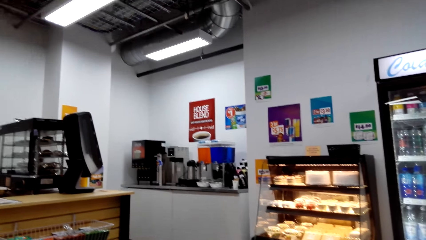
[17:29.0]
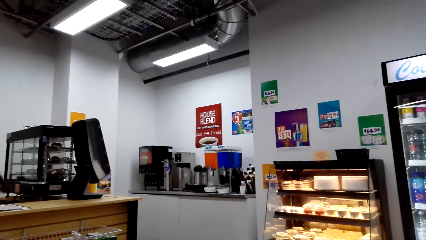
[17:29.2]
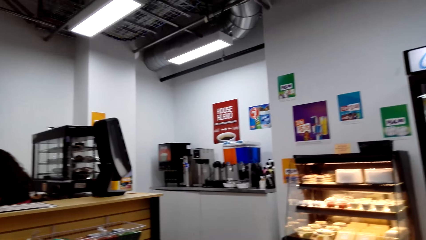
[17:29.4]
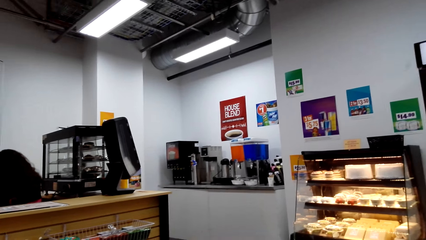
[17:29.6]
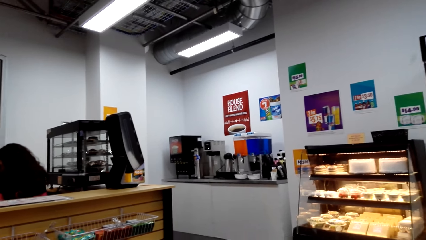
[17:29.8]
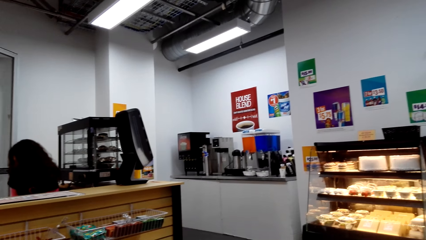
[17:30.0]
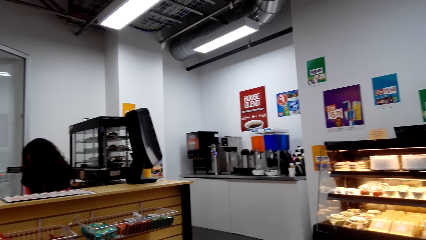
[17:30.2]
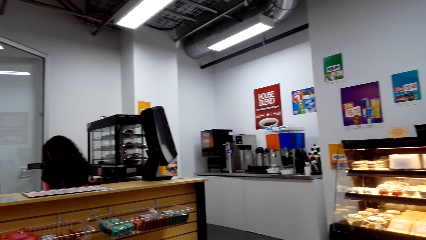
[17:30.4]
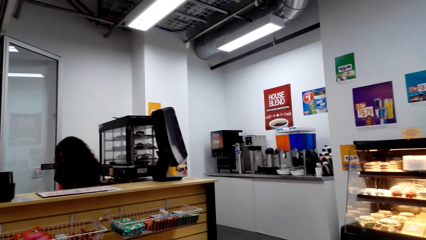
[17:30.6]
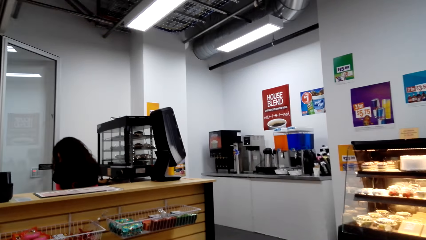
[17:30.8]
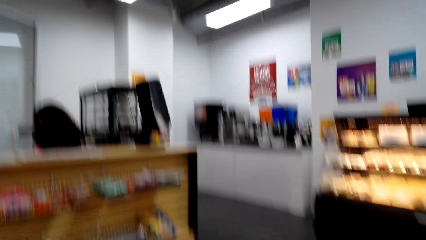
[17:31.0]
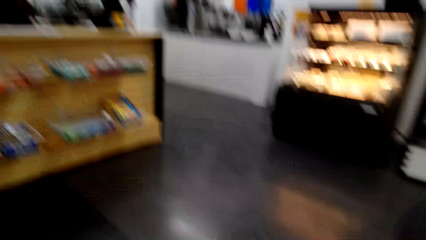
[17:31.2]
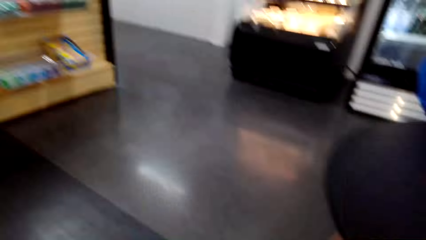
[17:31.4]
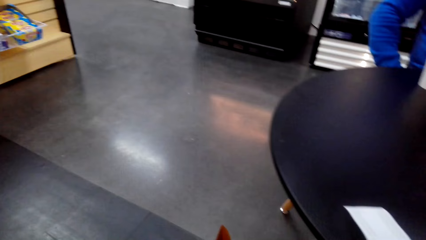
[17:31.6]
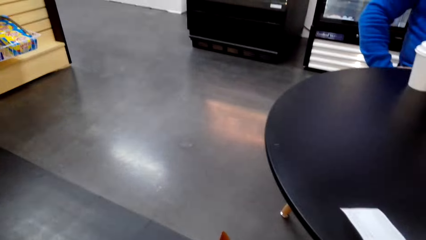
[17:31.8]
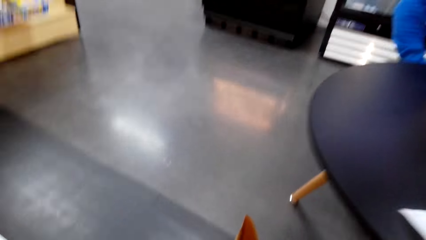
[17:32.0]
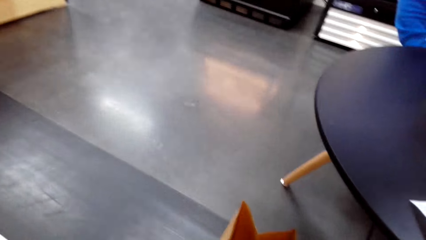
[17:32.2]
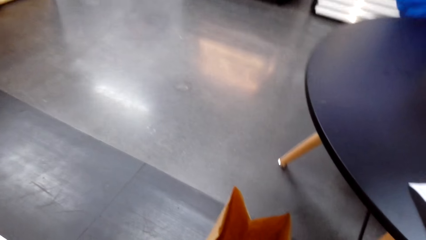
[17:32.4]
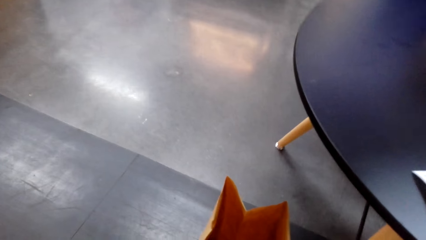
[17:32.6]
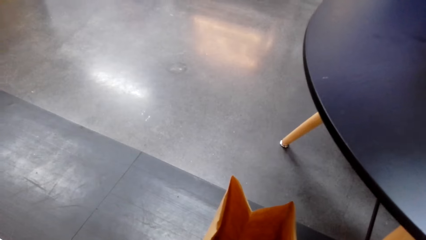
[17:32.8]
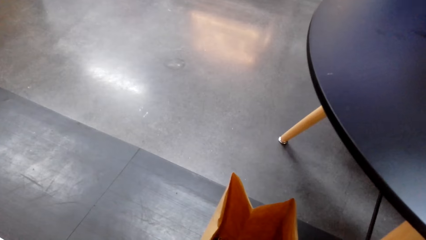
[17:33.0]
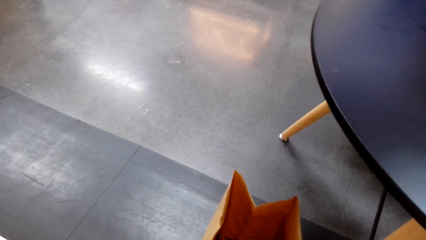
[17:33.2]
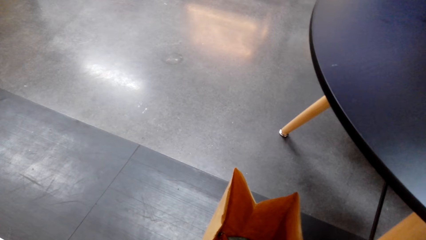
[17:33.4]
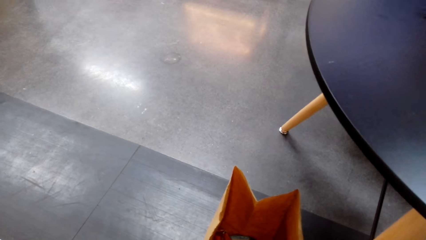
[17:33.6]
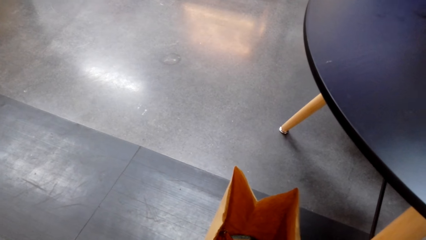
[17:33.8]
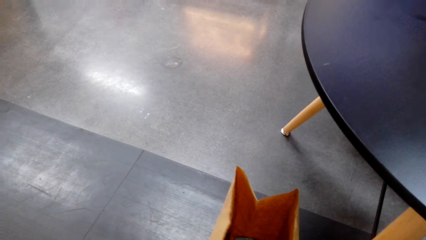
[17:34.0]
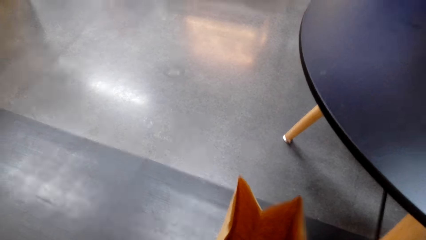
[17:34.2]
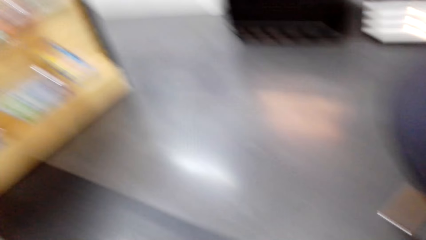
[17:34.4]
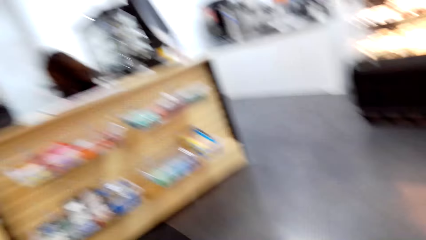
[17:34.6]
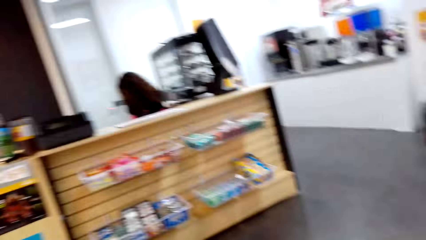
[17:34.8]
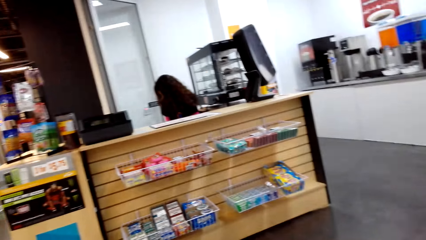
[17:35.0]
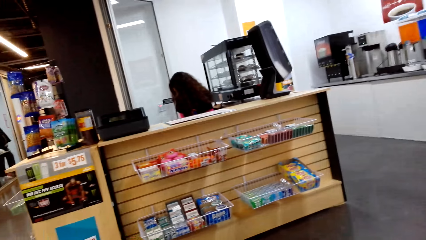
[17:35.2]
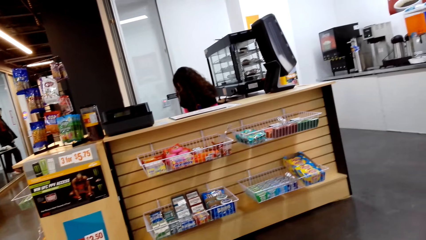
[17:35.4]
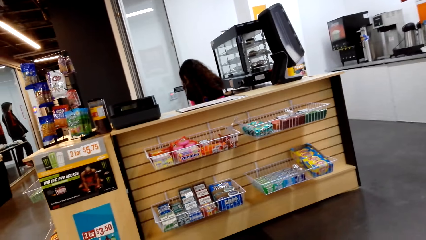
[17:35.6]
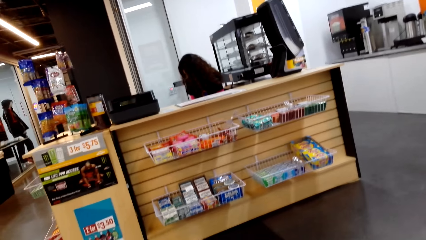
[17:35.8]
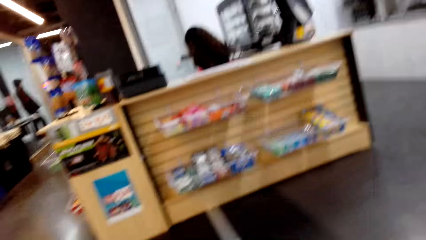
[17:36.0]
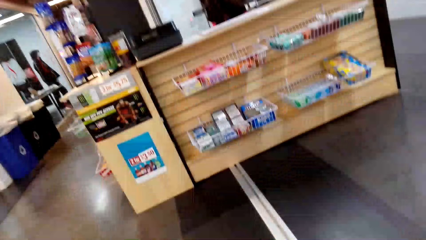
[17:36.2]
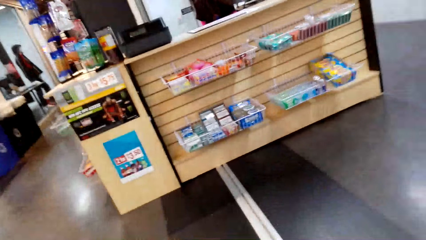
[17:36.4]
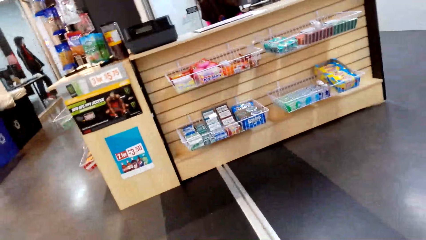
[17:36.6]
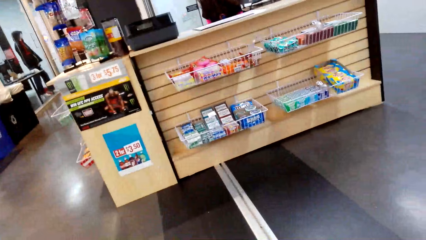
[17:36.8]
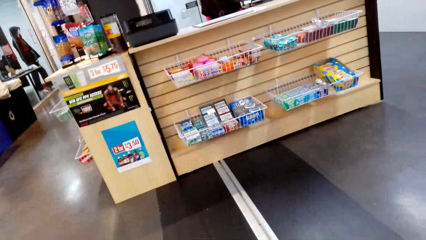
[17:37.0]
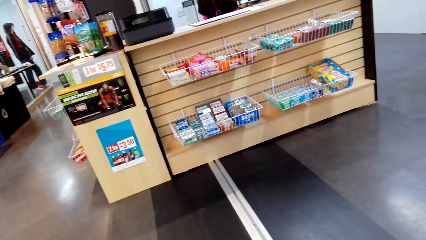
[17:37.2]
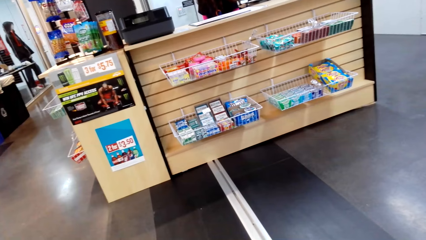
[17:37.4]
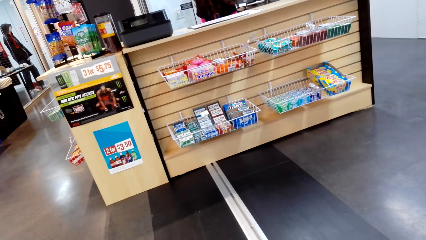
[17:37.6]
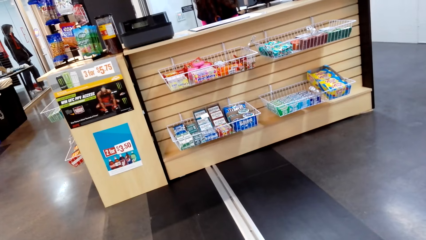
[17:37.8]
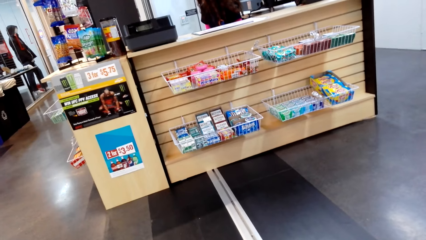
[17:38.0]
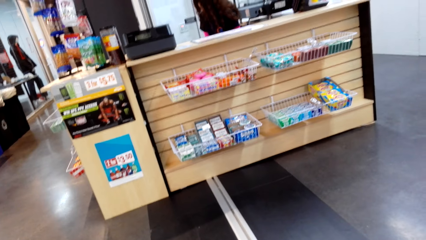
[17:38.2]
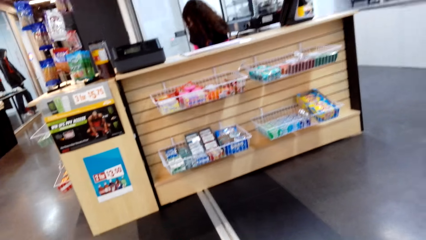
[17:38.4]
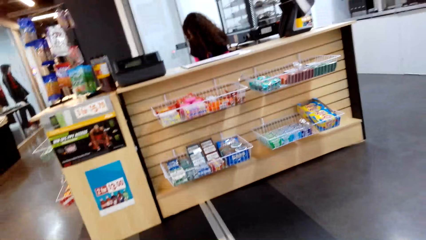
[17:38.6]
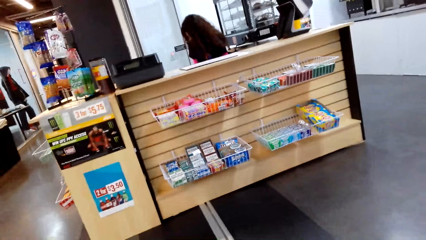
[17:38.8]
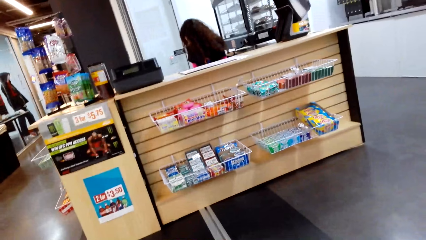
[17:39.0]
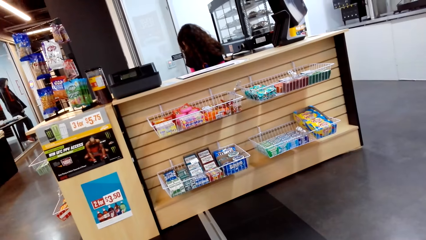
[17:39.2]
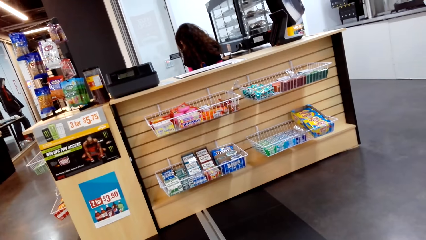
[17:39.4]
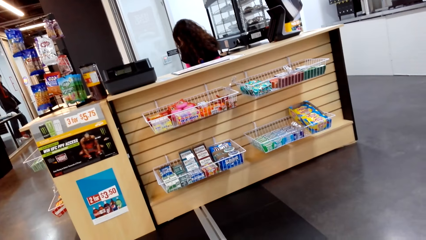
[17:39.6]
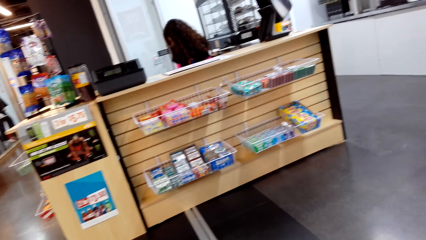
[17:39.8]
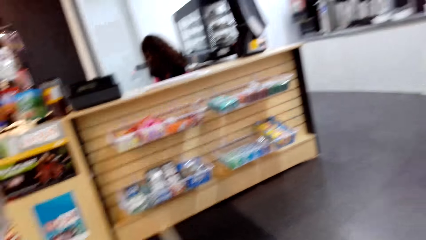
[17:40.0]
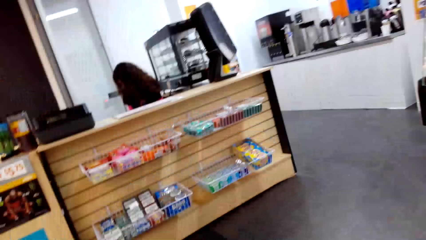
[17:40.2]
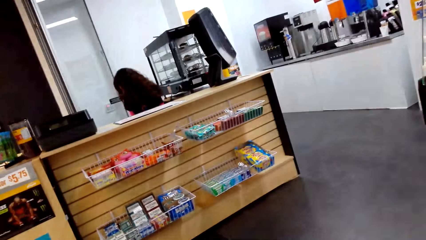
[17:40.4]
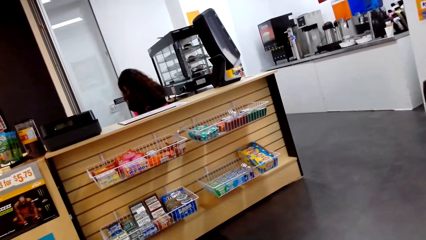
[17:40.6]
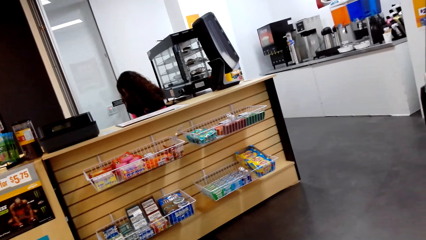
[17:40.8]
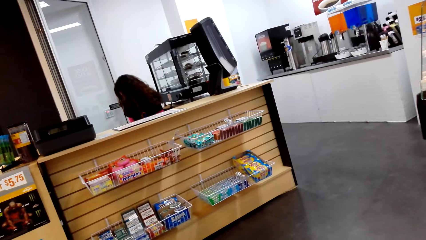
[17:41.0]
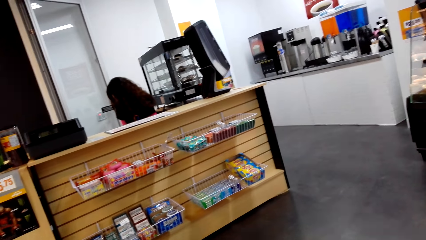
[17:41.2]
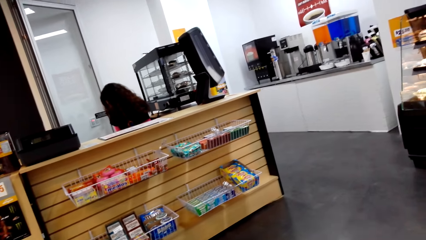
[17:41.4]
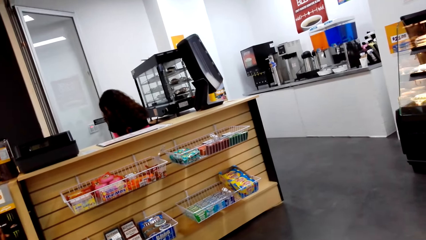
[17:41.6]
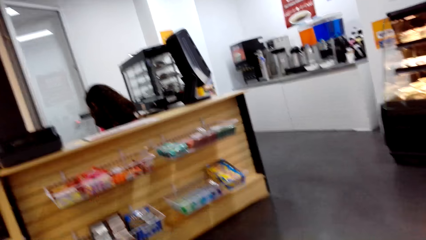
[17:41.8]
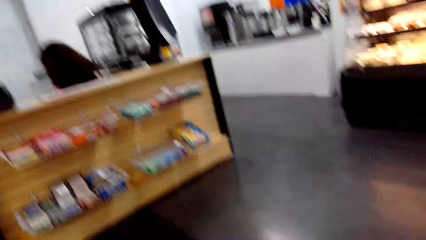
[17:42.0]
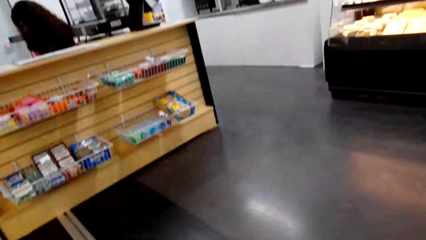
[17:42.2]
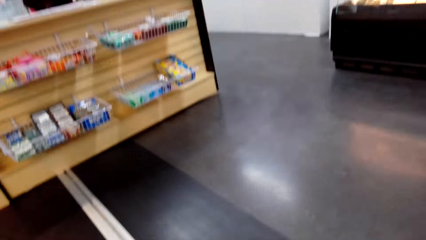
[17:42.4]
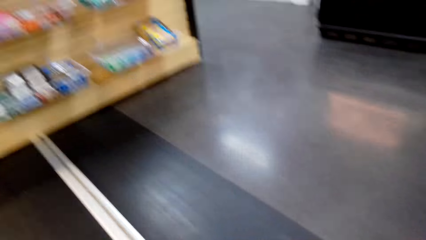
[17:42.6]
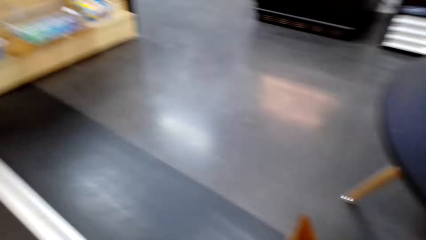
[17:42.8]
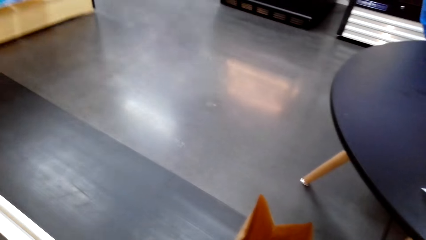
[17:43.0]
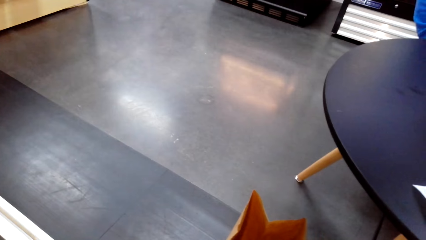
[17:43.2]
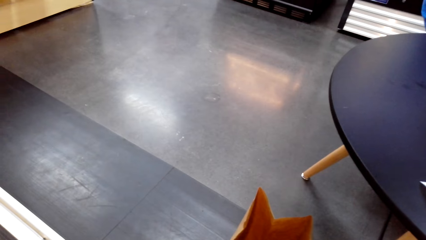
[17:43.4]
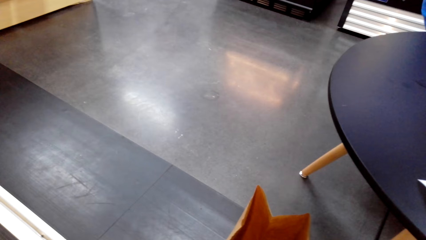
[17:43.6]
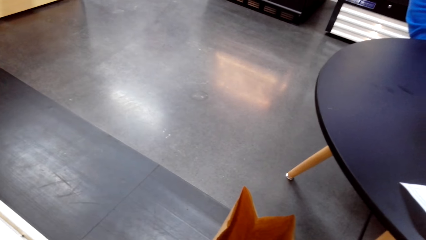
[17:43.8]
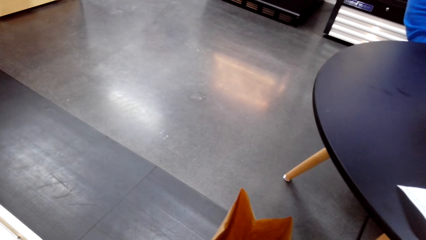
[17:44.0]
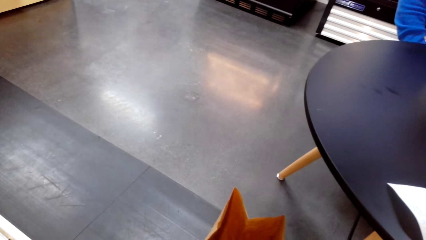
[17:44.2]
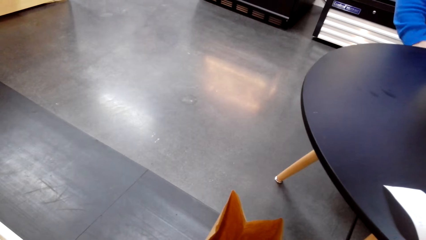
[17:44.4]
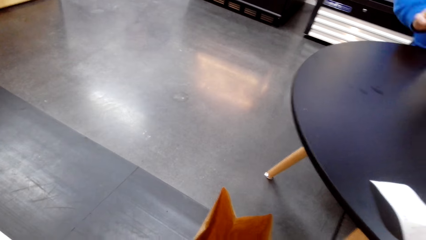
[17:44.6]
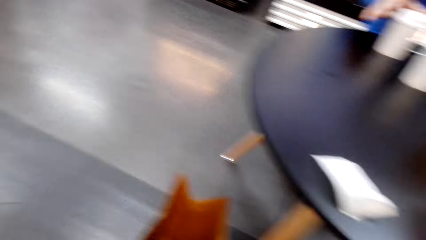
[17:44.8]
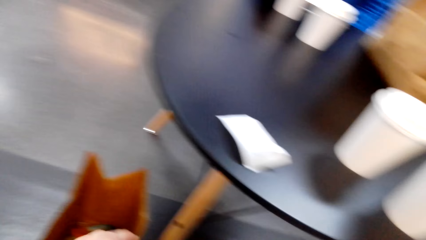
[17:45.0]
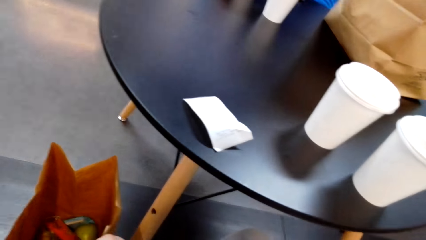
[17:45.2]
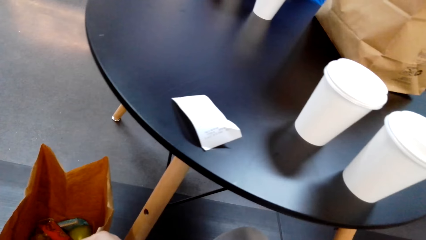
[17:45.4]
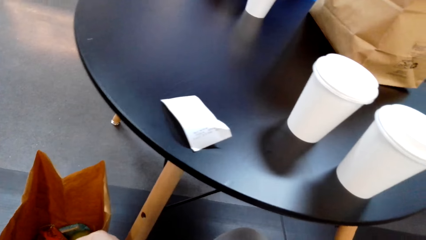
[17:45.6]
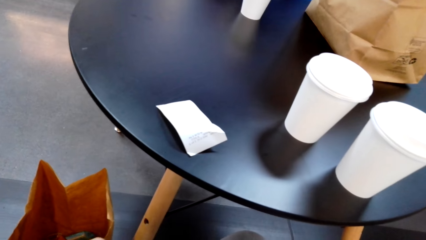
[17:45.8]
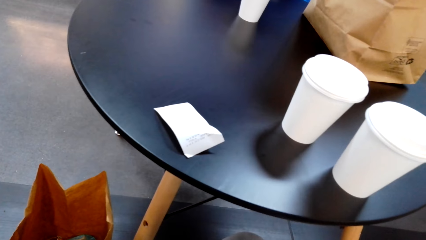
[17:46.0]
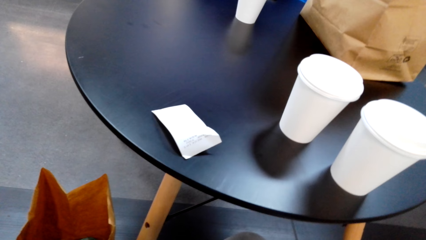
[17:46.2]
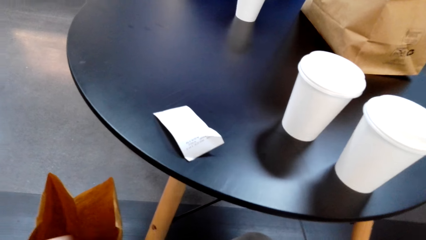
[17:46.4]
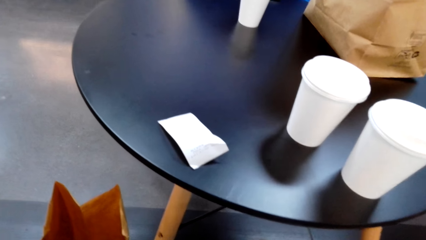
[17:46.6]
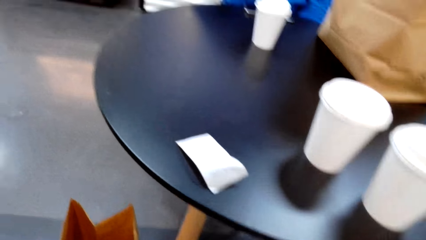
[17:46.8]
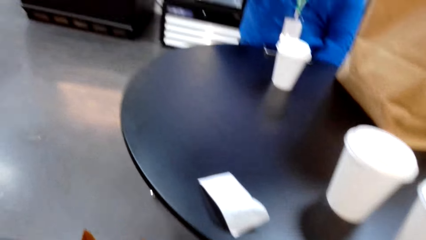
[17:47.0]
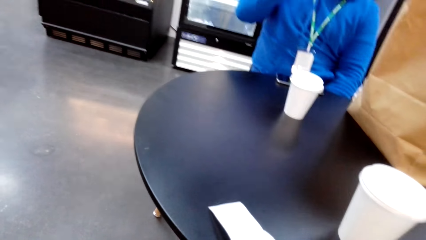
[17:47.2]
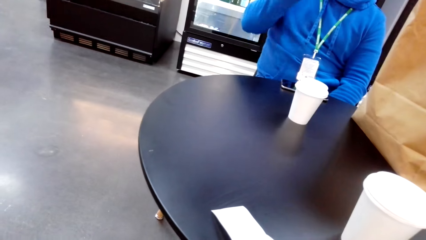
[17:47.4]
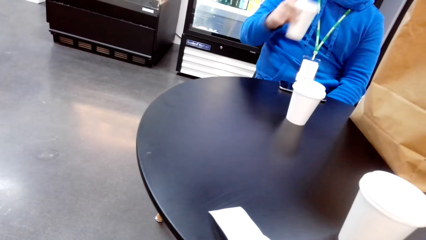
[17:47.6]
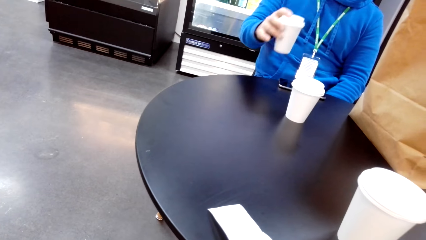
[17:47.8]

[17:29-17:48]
The camera wearer looks around repeatedly.
